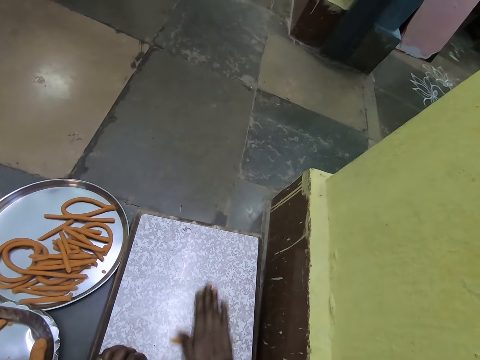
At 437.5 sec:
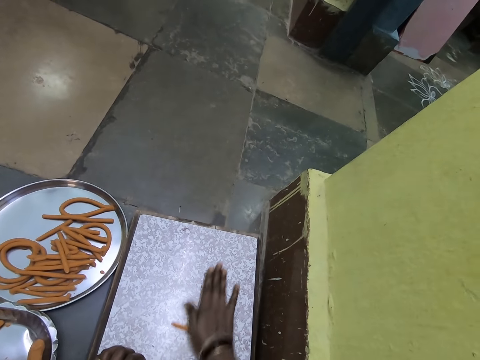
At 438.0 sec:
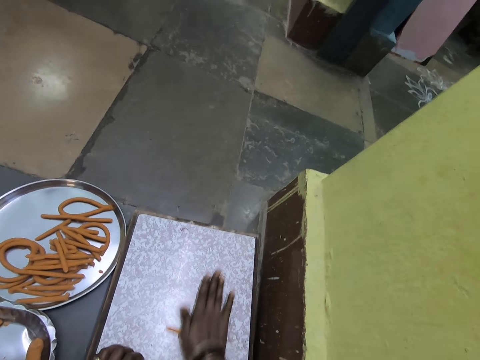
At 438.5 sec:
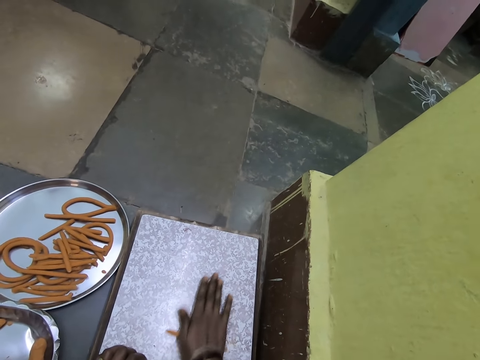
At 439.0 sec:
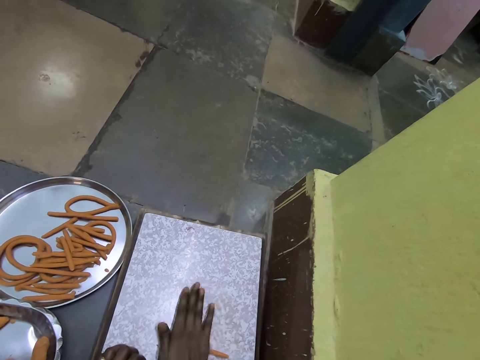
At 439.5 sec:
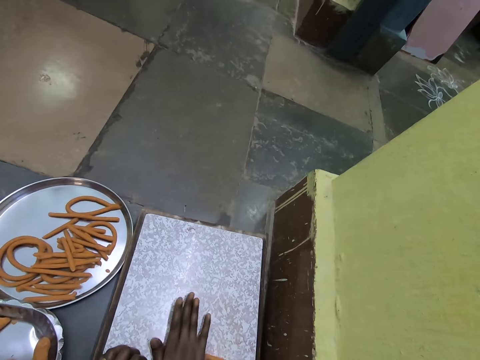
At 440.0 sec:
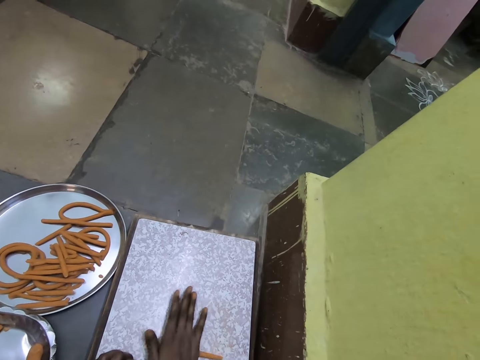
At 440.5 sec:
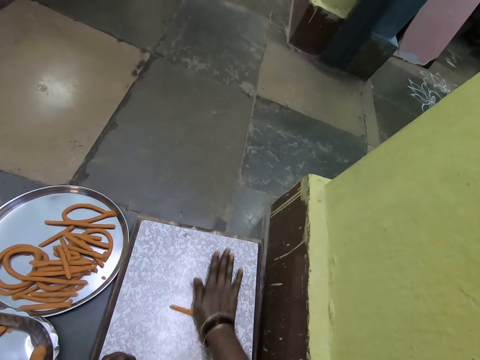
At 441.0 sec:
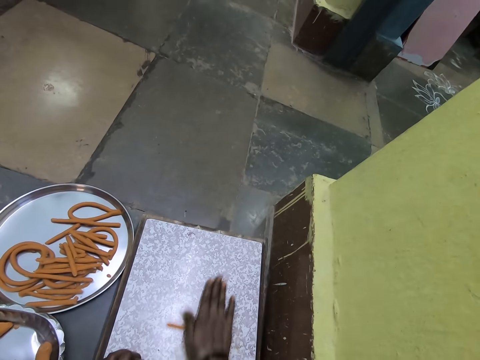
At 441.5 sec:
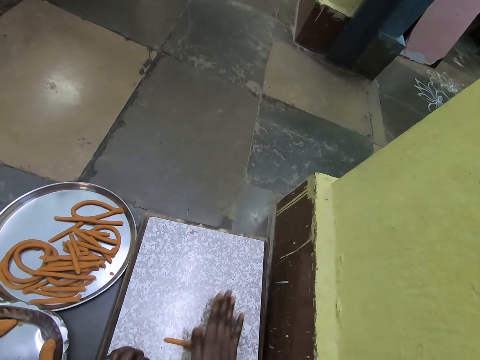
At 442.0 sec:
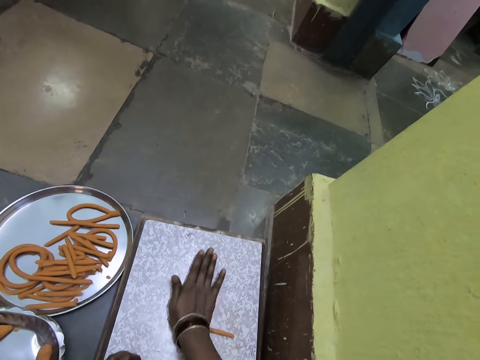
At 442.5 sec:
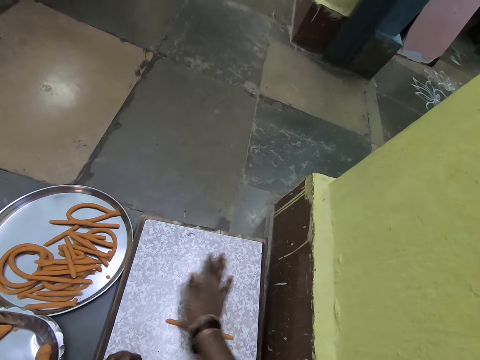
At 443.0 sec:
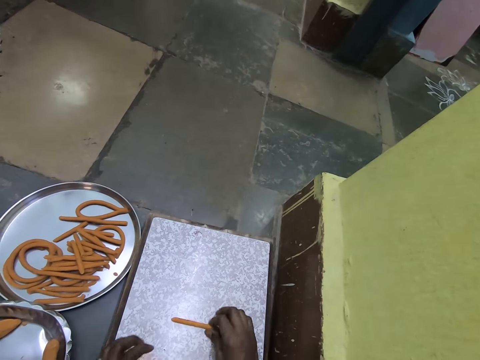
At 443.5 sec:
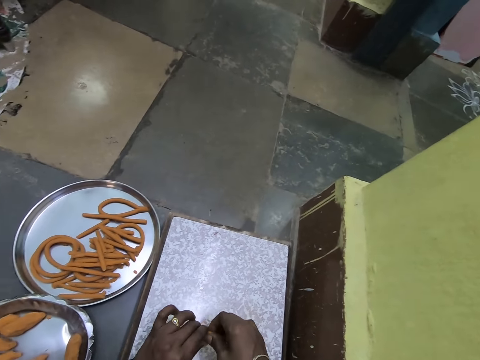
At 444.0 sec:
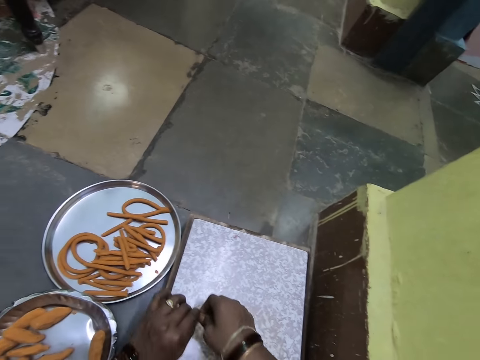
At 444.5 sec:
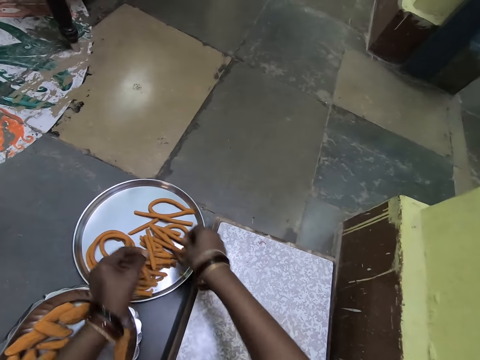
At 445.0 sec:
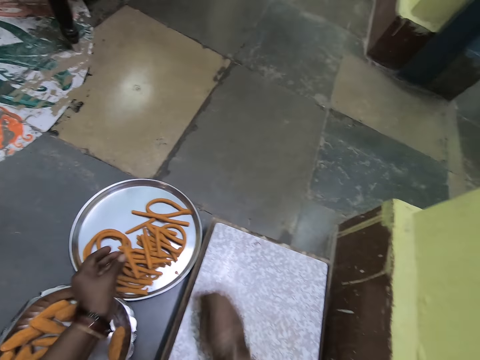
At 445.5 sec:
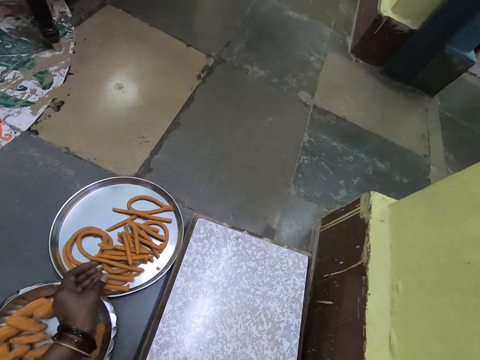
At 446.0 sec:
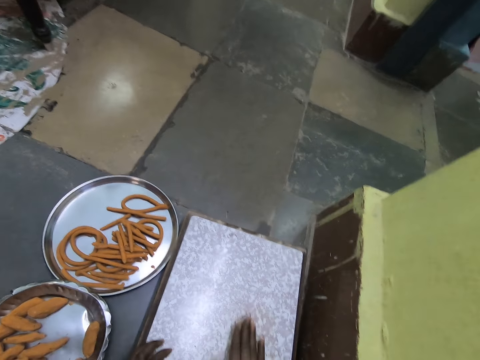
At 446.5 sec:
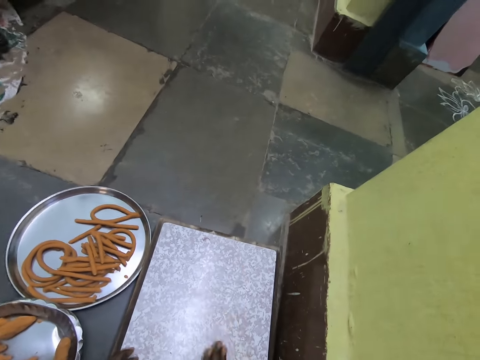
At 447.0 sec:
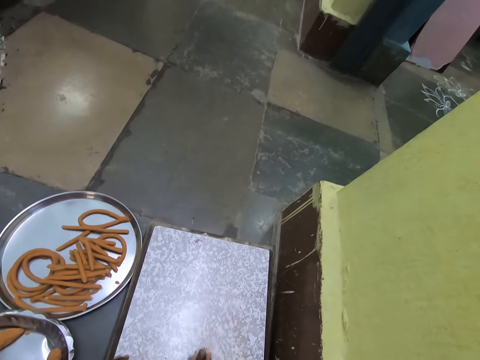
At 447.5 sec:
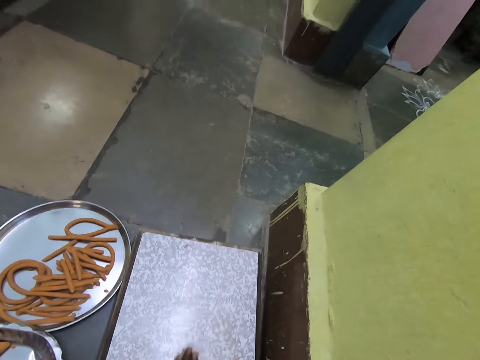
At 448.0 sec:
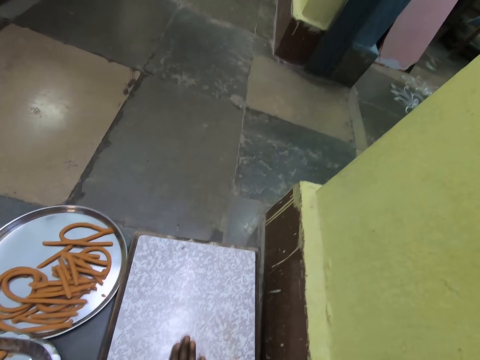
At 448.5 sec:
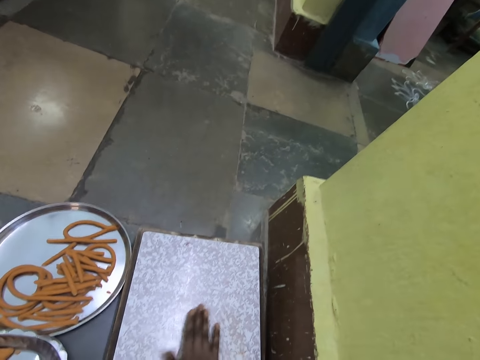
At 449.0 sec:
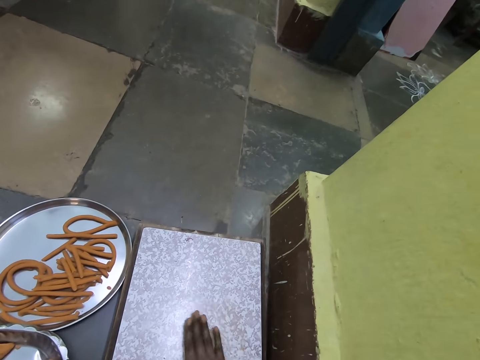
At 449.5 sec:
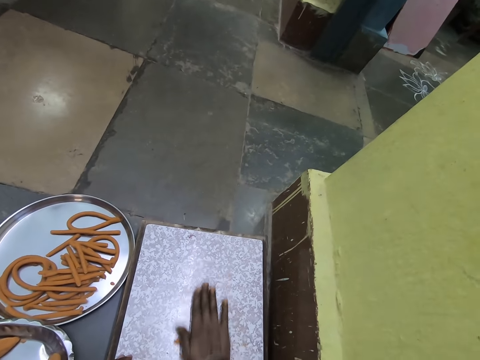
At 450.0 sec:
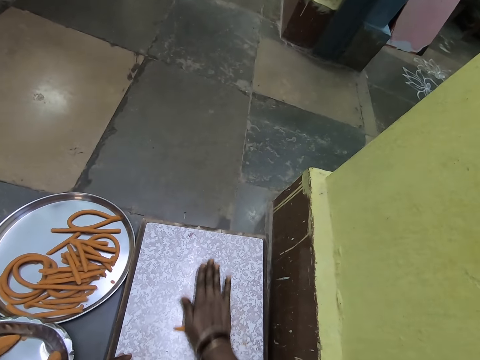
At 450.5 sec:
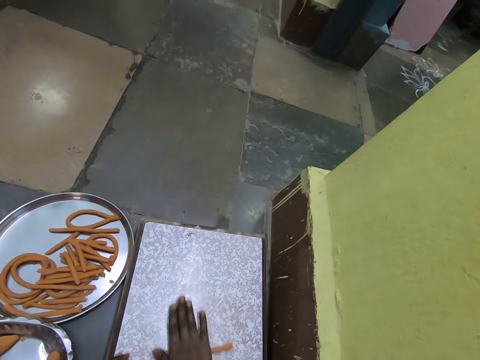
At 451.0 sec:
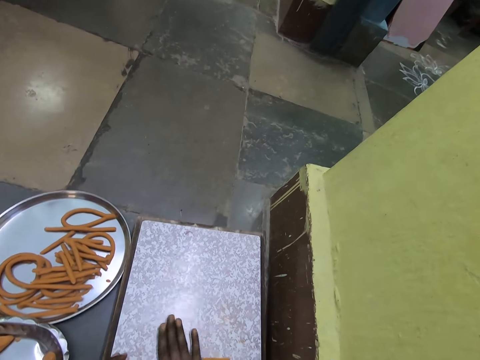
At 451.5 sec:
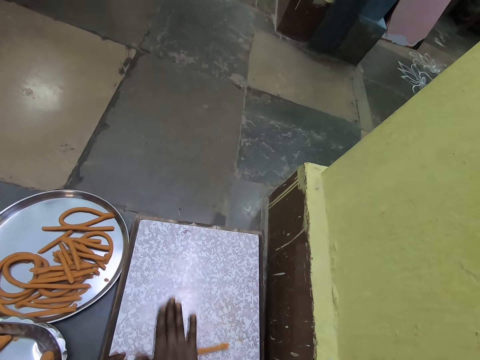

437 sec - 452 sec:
The camera wearer cuts the dough with his hands. He puts the rolled doughs on the tray. He rolls the dough with his hand.

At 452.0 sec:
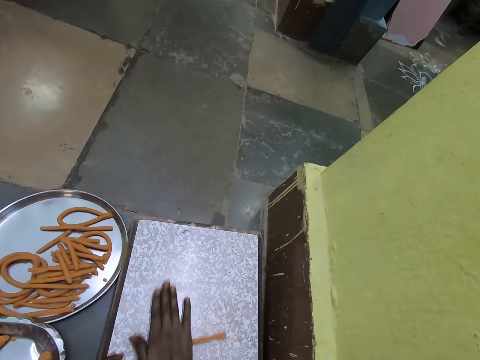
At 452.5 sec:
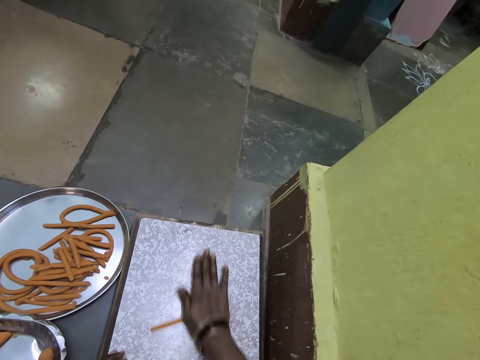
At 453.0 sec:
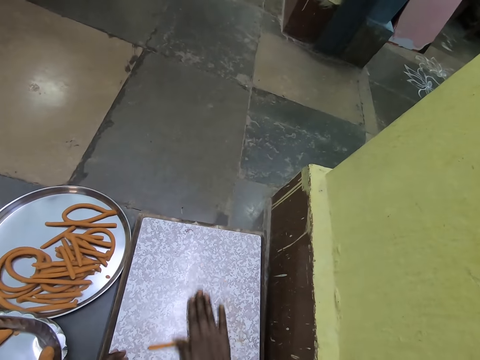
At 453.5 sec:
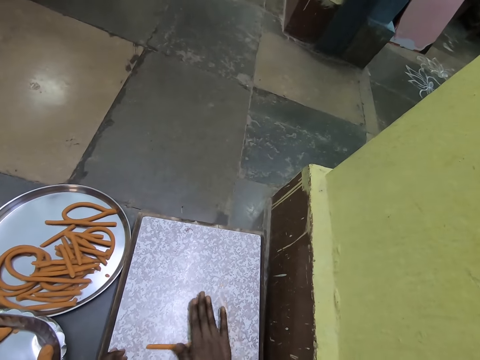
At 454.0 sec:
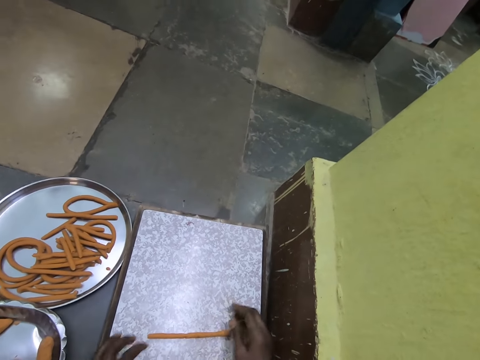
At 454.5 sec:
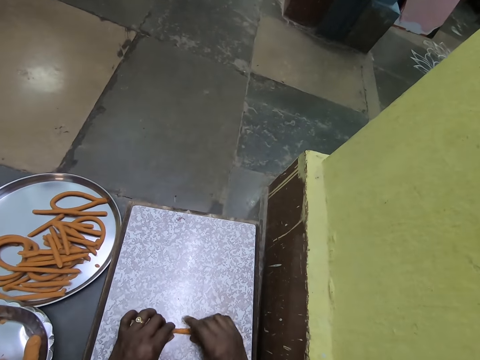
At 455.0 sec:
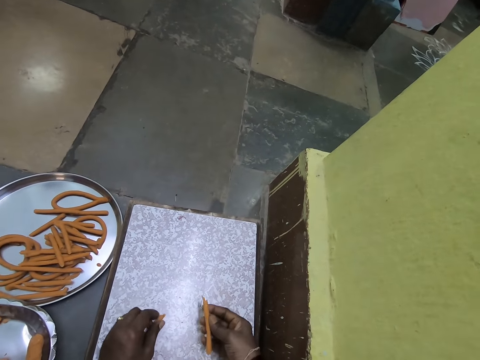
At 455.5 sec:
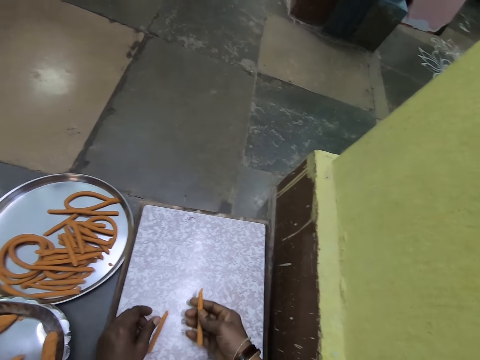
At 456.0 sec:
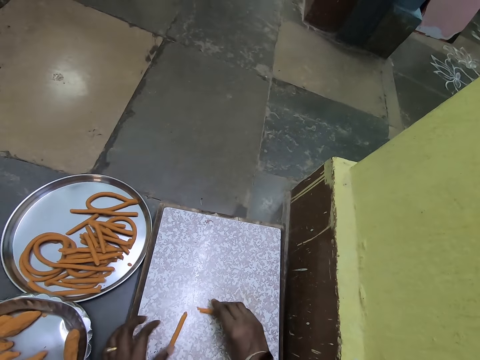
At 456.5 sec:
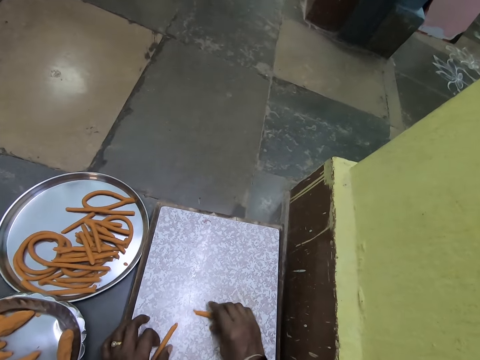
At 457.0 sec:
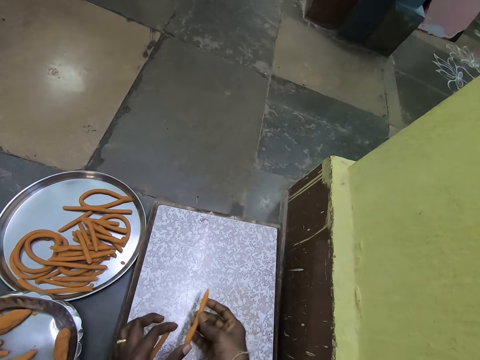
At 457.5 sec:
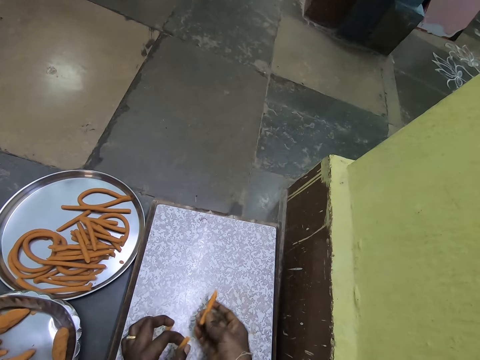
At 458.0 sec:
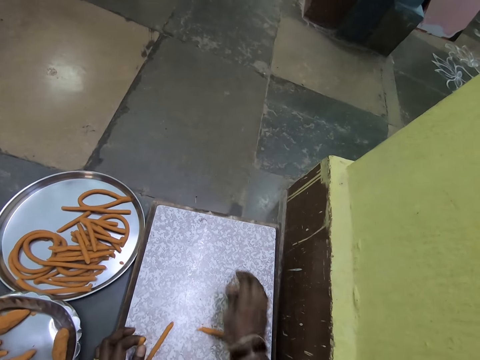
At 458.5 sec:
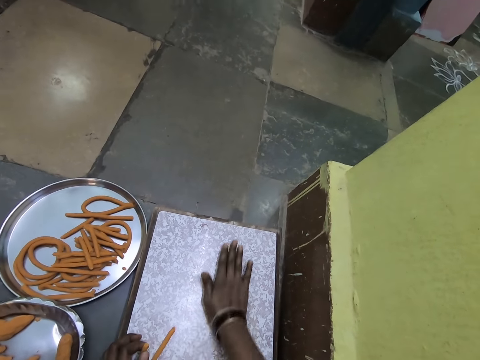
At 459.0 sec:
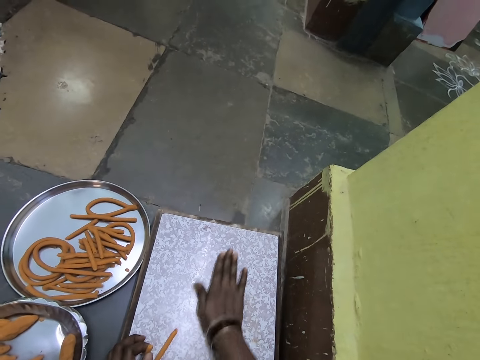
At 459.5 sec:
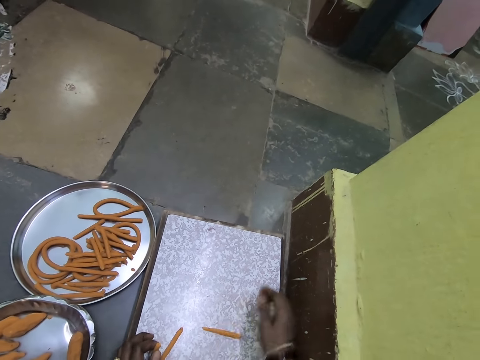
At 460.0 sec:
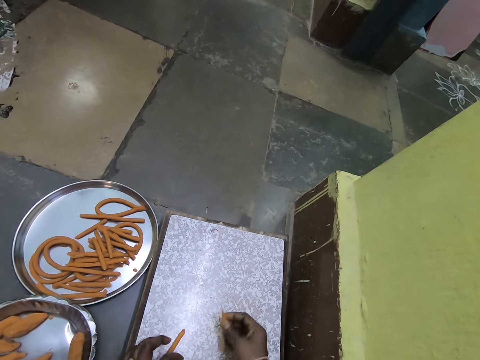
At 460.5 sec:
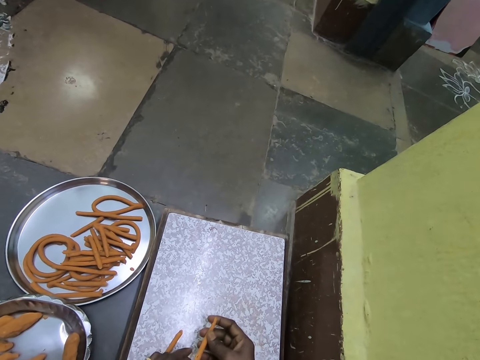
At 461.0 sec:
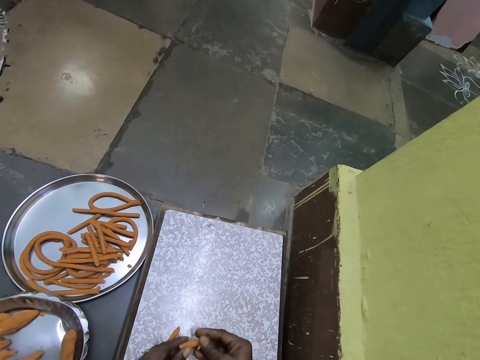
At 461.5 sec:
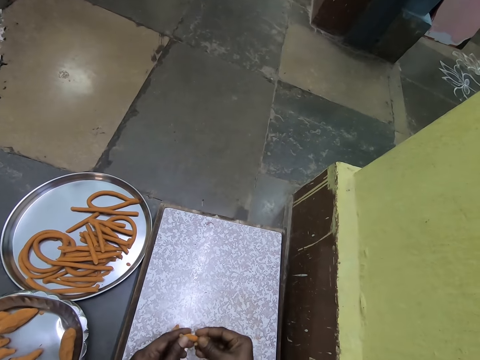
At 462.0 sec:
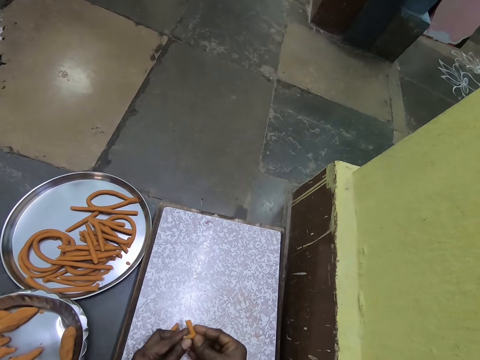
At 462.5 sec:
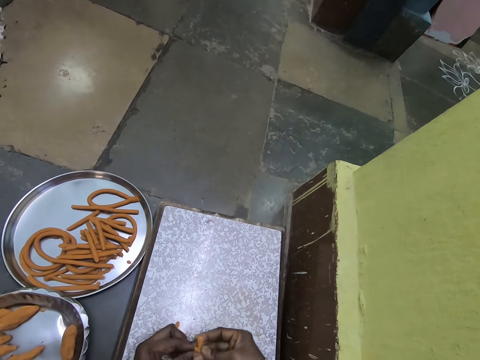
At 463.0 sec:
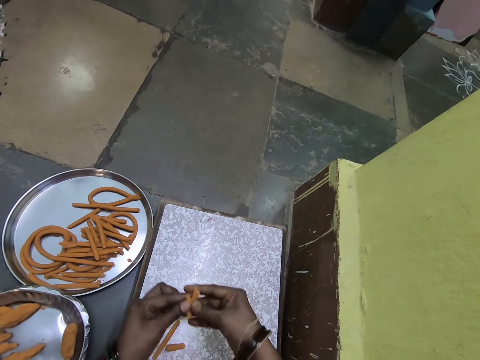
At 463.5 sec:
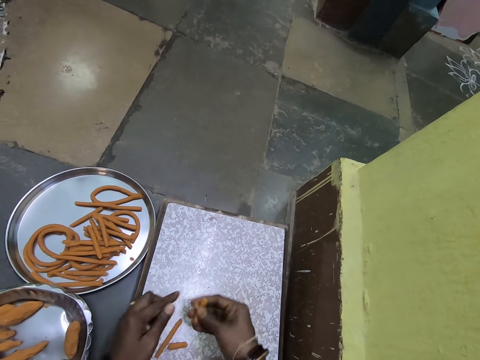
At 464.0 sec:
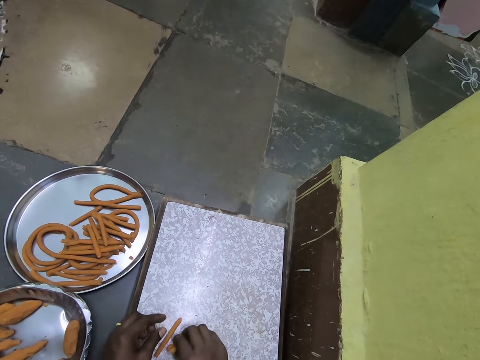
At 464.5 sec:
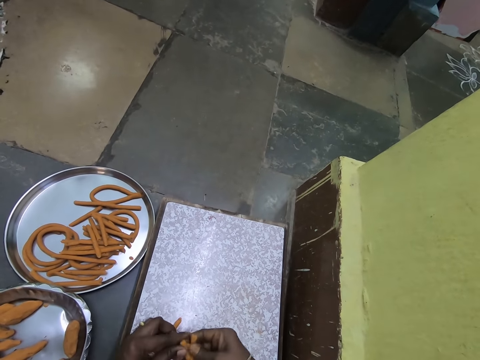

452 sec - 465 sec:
The camera wearer cuts the dough with his hands. He rolls the dough with his hand. He kneads the dough.
